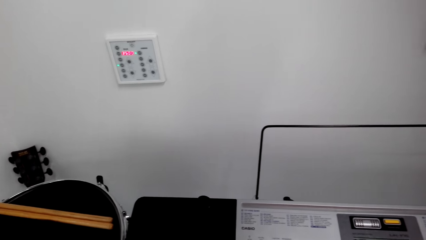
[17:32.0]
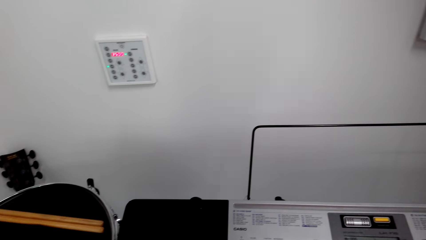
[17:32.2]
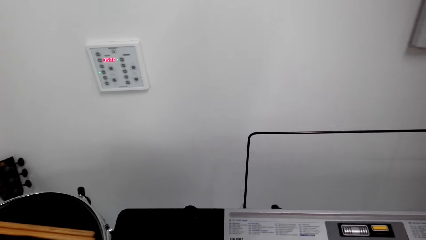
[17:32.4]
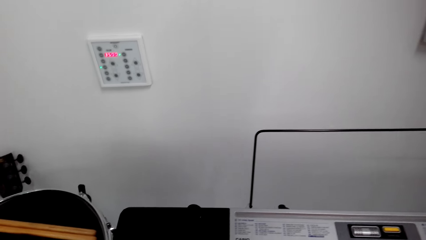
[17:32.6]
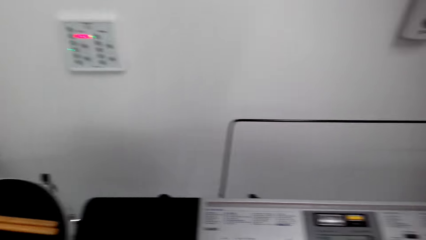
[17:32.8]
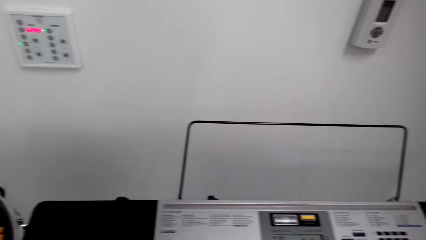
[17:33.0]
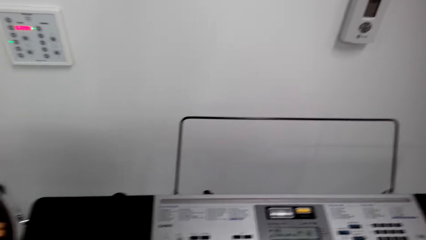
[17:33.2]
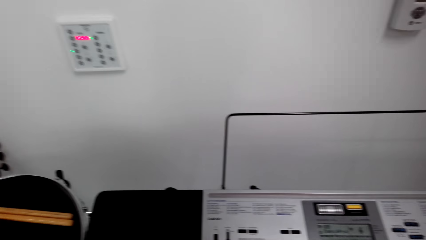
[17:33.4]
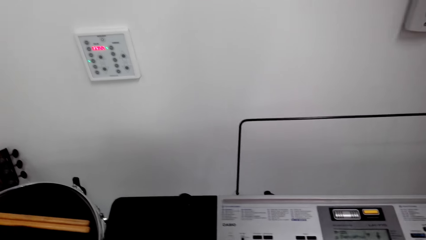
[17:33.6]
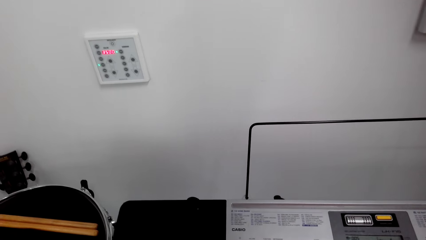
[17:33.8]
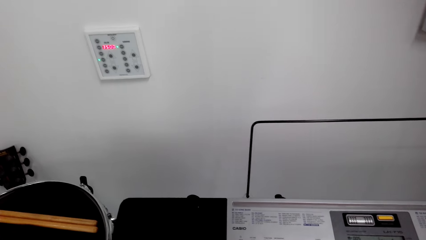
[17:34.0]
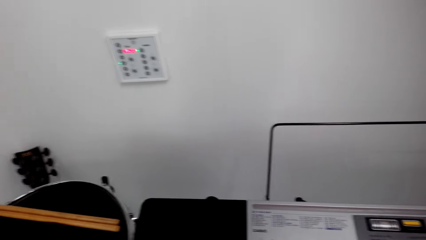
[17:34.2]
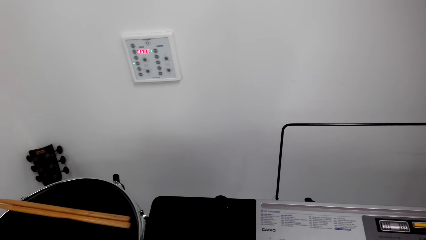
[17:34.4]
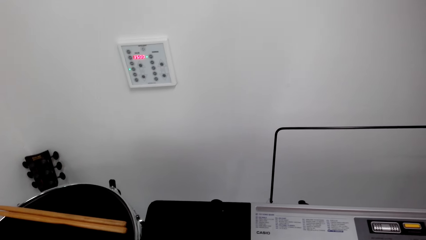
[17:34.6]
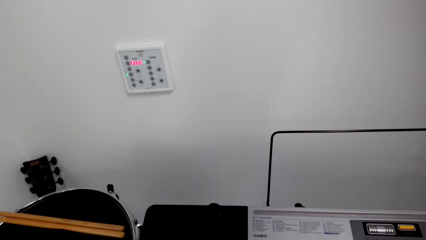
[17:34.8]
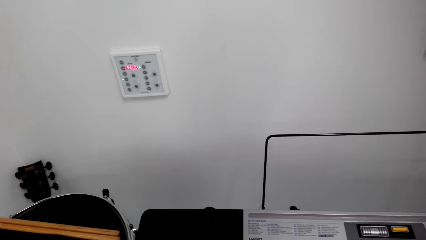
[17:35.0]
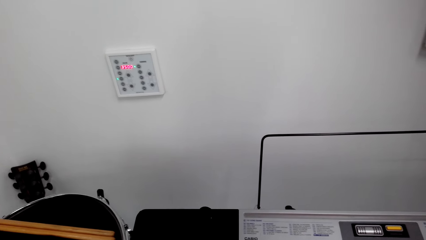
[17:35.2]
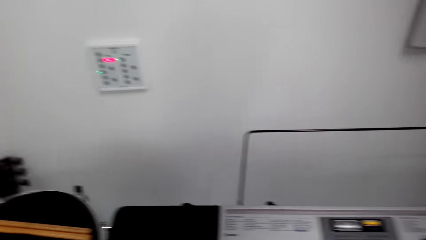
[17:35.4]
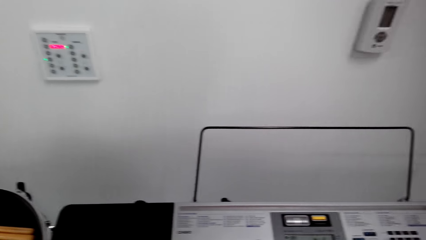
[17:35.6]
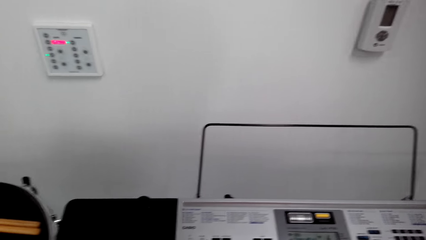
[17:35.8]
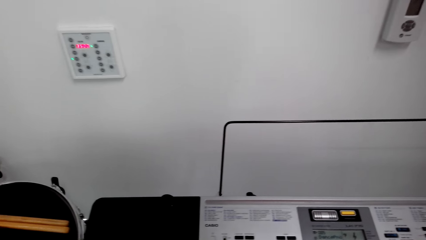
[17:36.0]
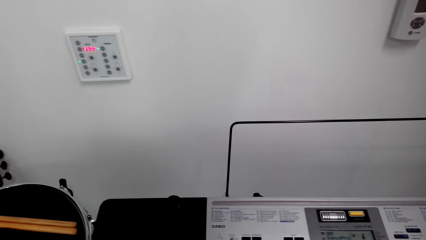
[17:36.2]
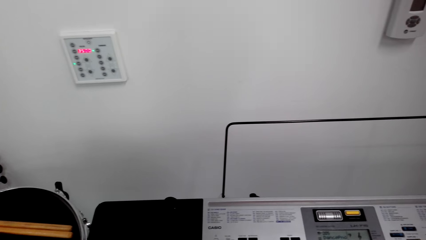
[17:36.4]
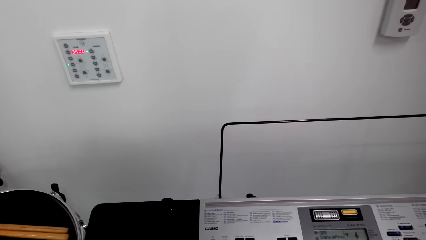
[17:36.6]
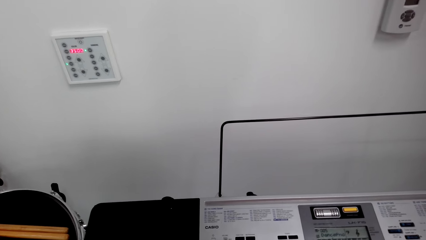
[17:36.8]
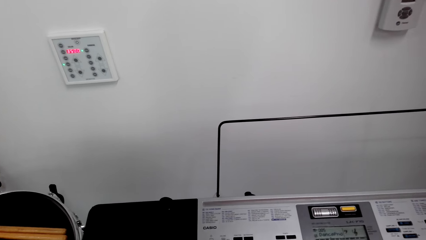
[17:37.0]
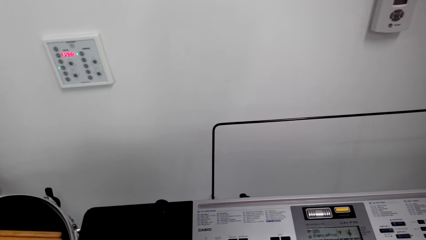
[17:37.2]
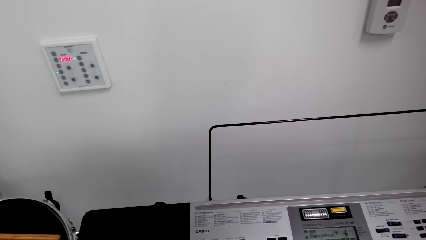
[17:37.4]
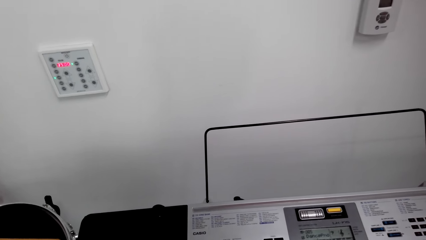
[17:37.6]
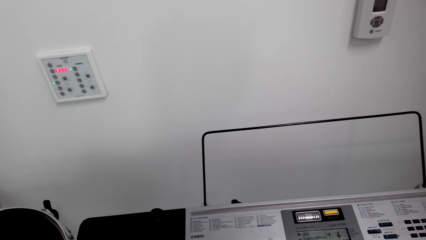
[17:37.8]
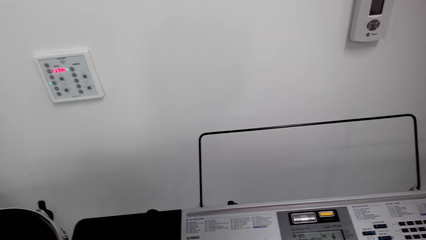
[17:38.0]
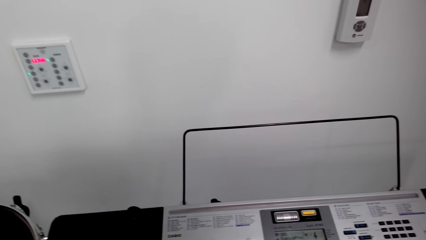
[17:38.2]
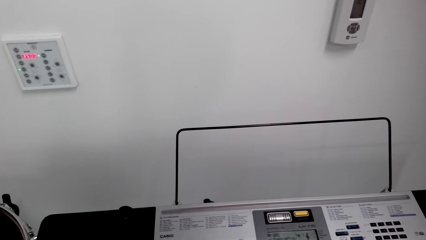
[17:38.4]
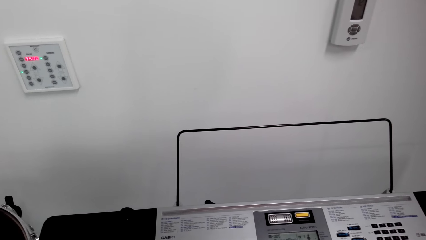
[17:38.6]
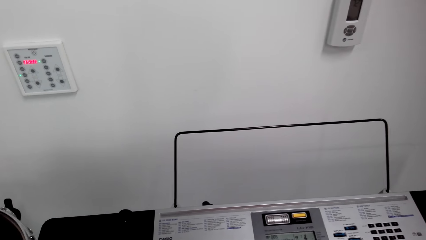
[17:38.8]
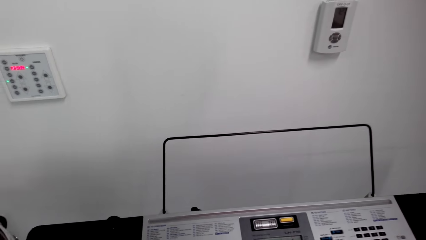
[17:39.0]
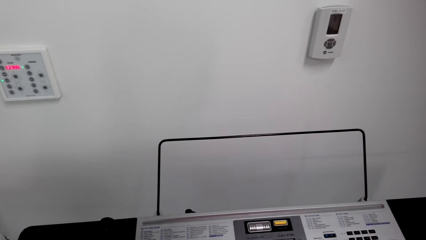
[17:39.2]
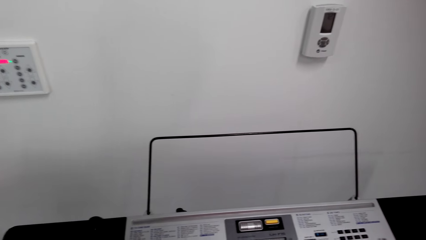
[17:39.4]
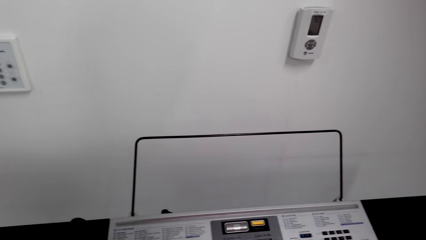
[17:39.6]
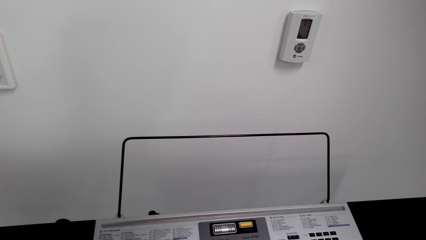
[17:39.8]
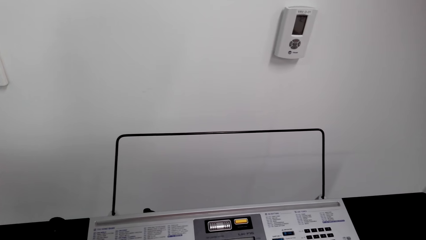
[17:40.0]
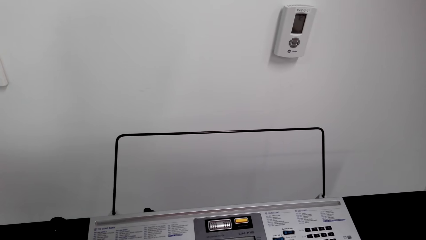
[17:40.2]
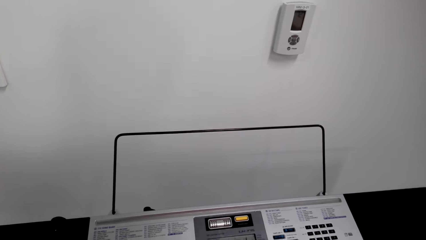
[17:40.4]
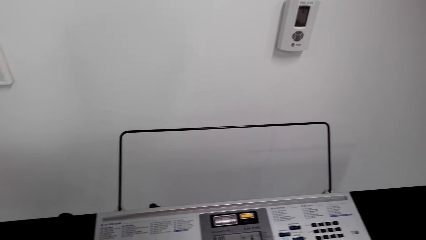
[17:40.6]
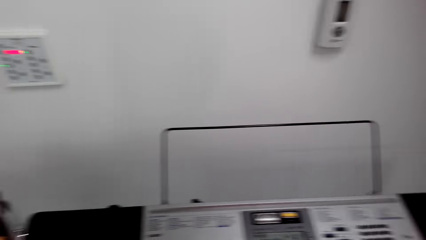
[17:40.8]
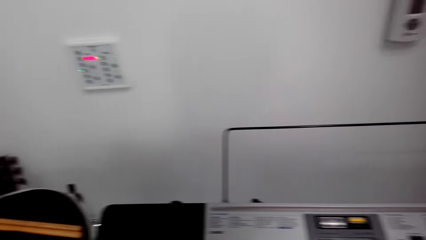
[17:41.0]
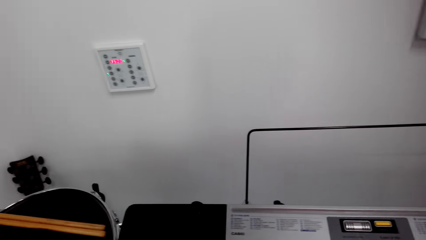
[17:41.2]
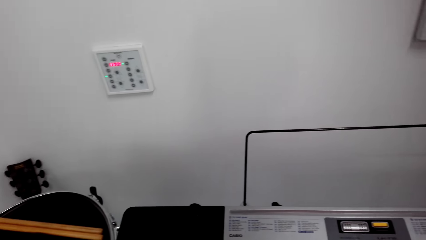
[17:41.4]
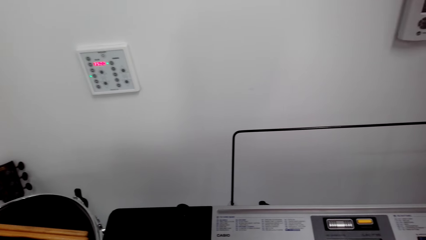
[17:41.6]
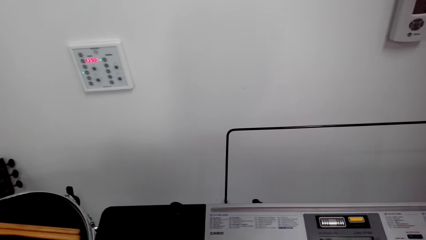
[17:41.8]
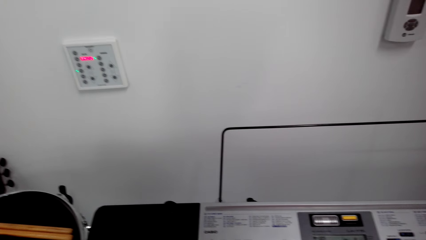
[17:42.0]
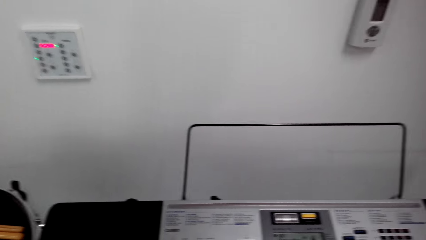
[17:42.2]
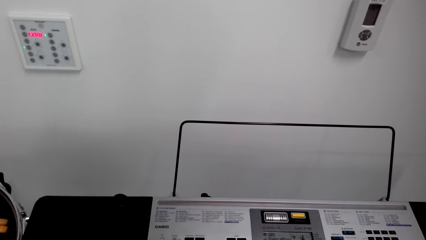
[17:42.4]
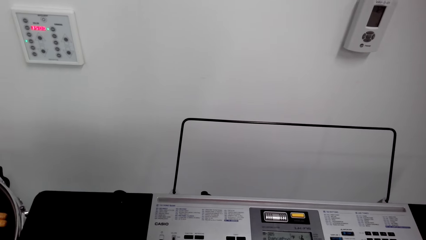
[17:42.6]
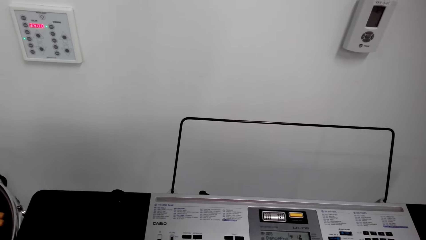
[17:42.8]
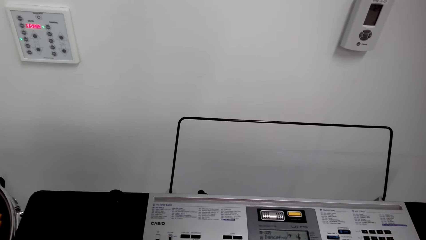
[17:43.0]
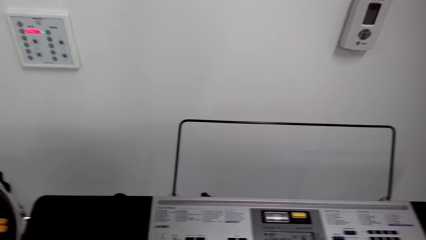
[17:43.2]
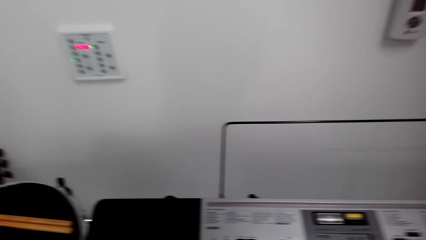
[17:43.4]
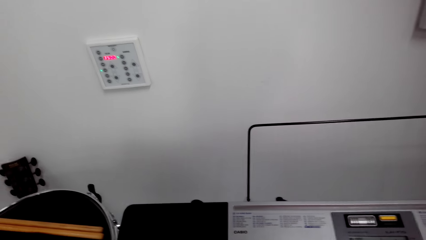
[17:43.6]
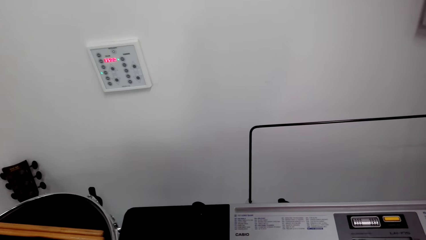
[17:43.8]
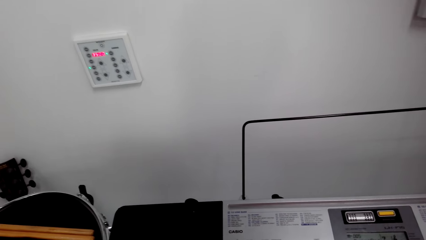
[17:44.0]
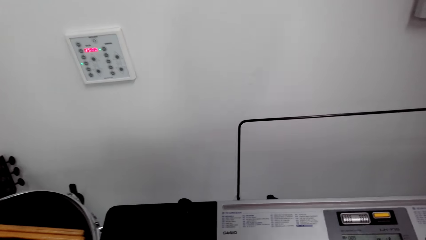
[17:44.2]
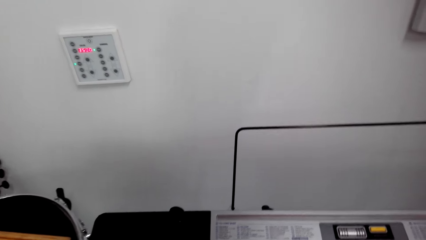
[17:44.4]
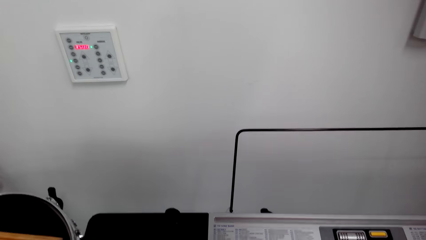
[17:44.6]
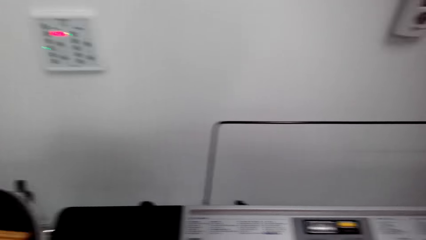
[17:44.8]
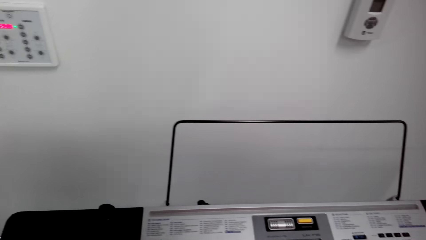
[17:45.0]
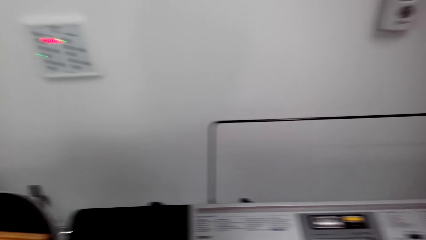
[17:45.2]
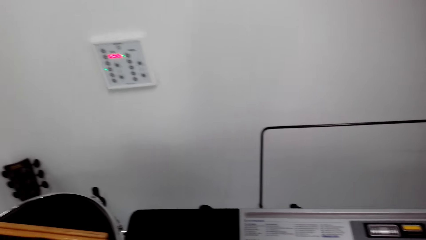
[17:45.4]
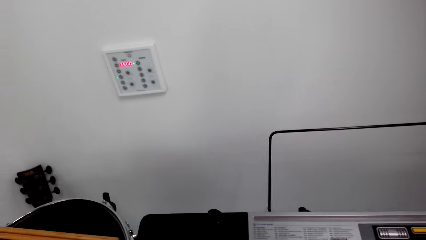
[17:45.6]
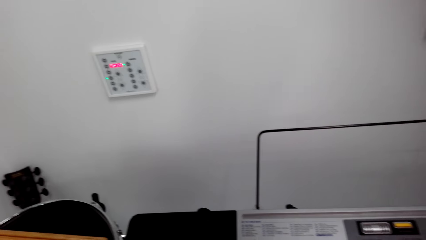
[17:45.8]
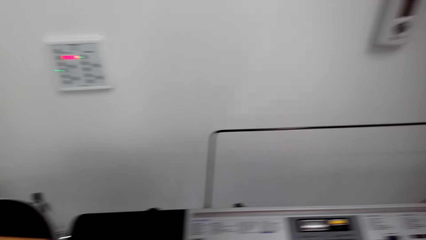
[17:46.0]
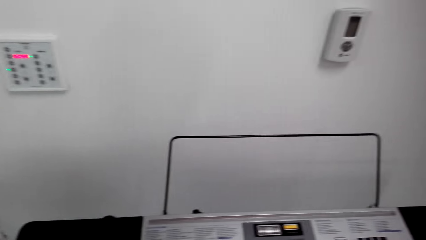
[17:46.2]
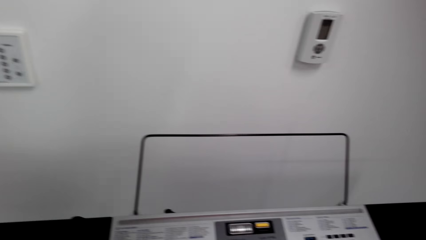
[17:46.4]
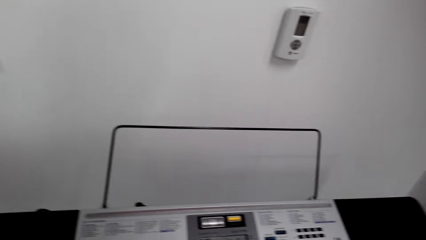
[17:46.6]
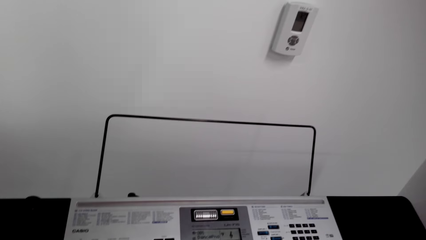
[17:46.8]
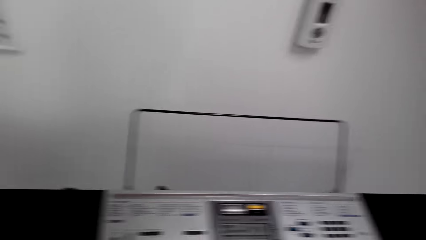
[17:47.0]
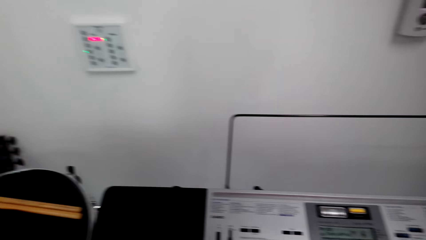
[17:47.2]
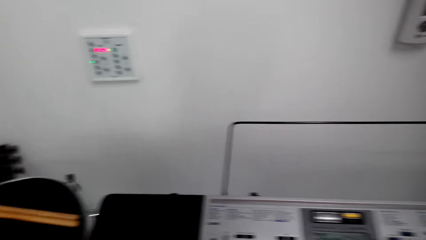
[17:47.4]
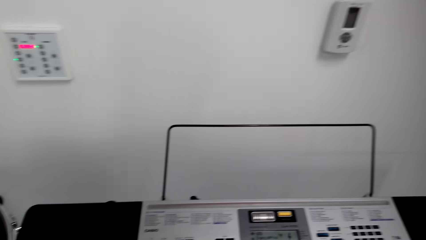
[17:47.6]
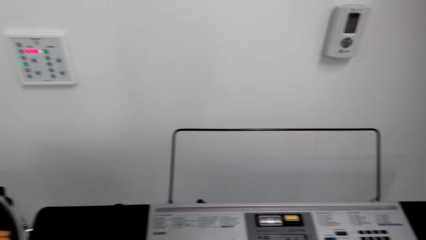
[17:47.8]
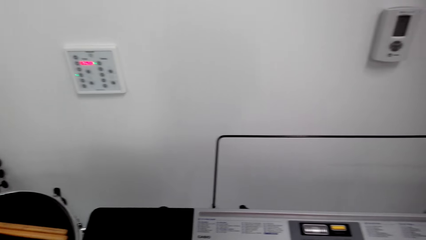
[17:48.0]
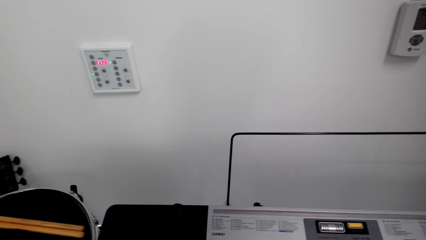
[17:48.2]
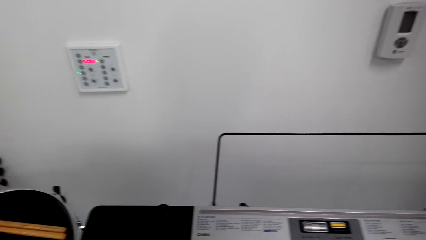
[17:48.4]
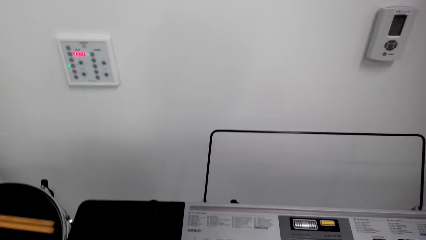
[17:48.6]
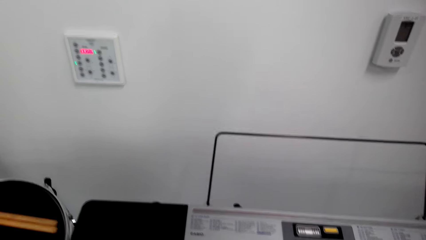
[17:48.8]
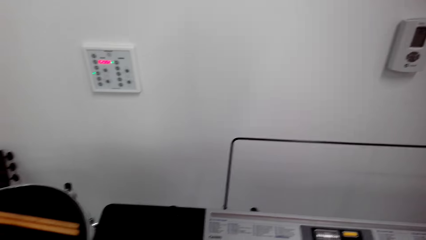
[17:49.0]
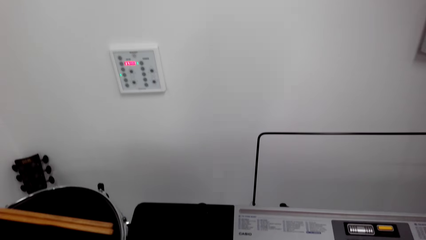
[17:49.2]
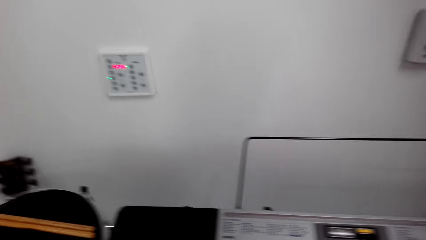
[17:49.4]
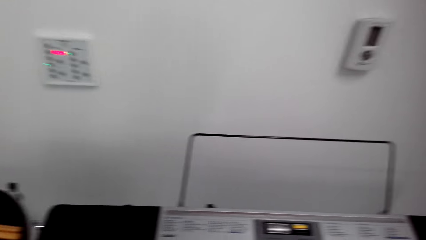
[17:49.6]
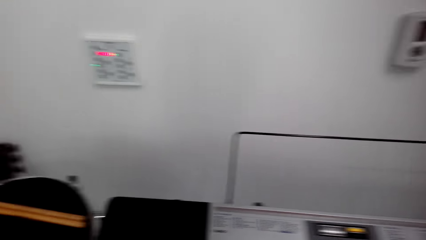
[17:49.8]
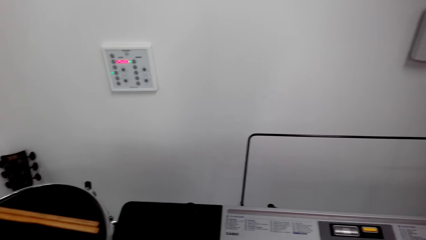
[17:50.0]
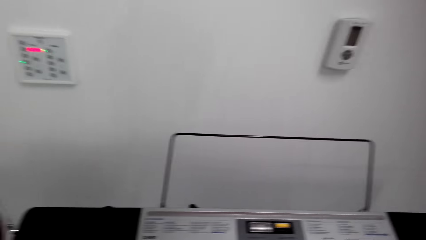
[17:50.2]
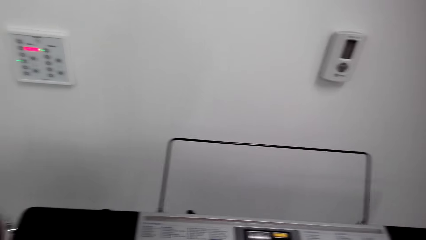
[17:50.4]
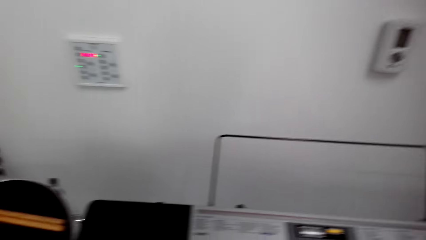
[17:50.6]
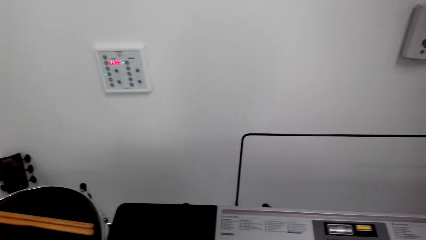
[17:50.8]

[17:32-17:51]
The camera wearer plays the piano. They play the piano again.
